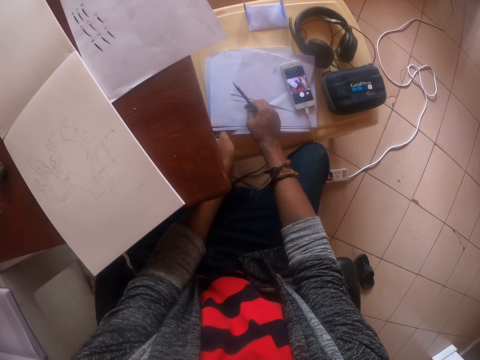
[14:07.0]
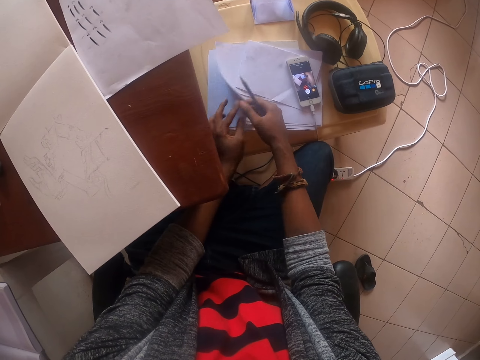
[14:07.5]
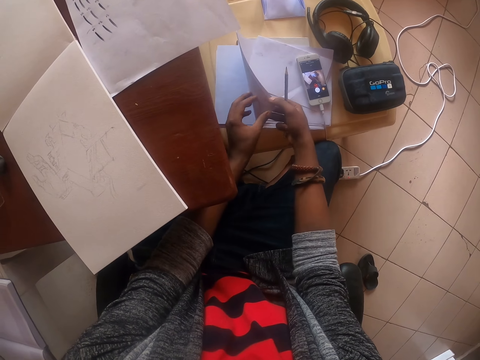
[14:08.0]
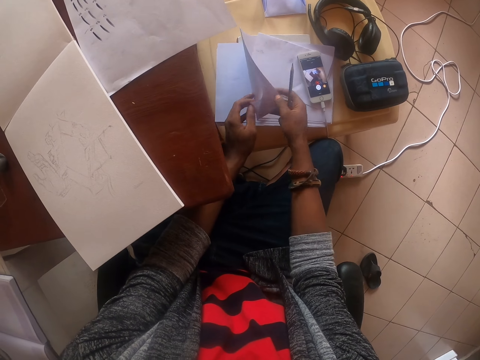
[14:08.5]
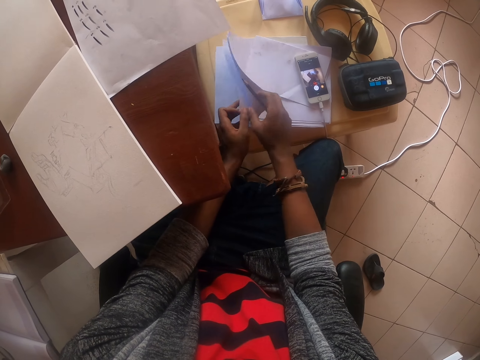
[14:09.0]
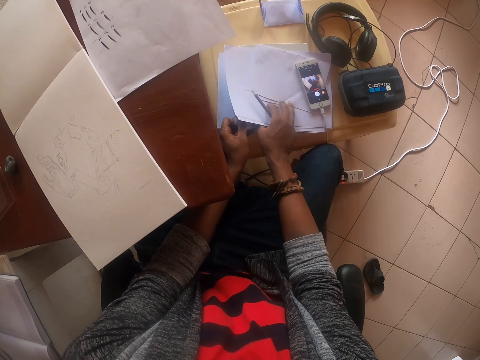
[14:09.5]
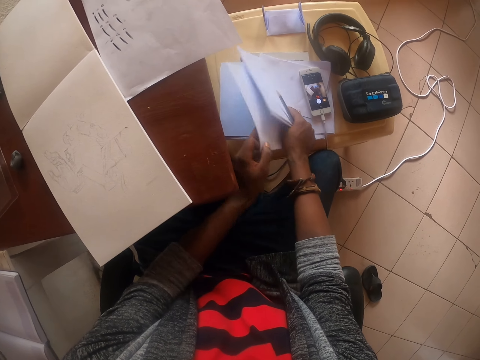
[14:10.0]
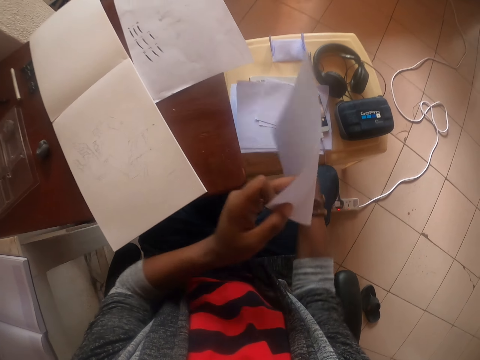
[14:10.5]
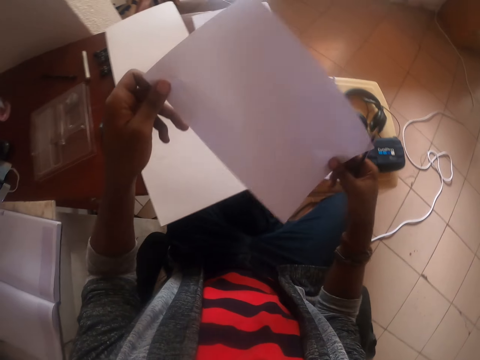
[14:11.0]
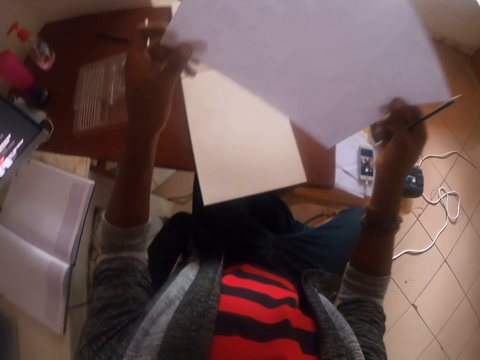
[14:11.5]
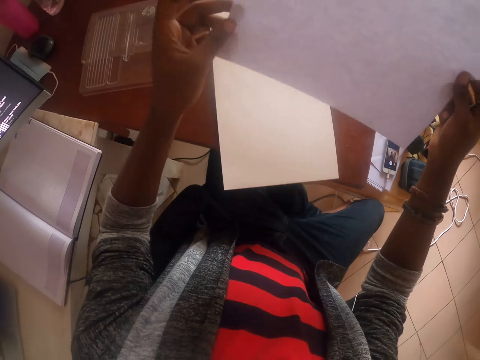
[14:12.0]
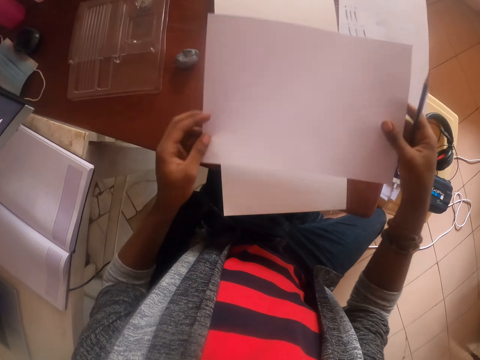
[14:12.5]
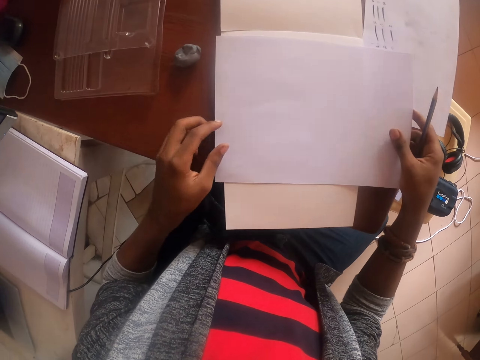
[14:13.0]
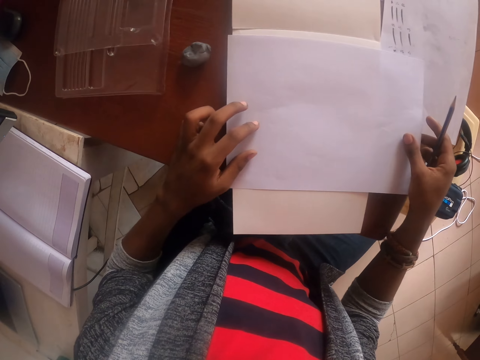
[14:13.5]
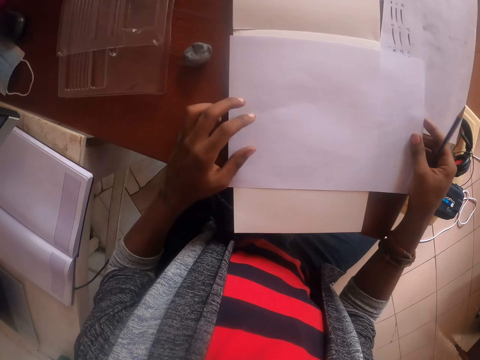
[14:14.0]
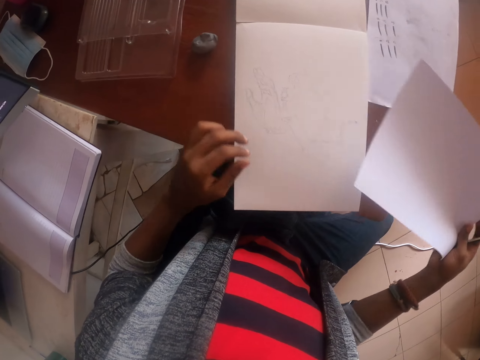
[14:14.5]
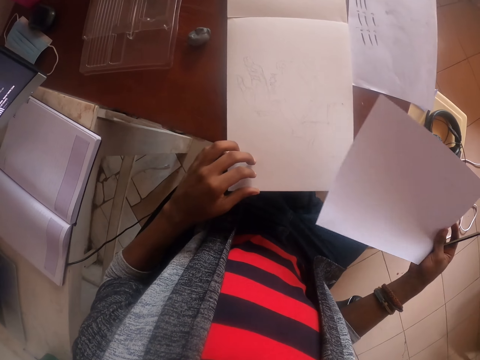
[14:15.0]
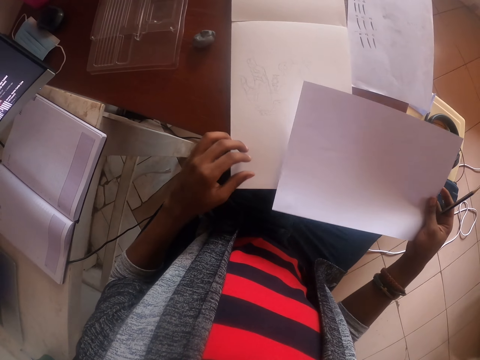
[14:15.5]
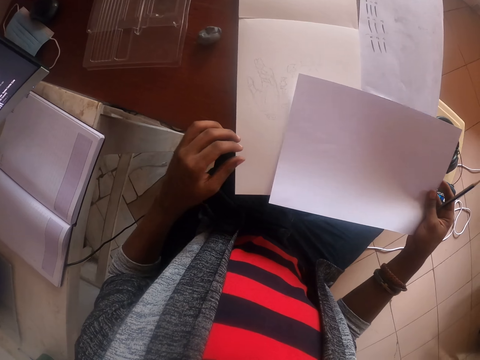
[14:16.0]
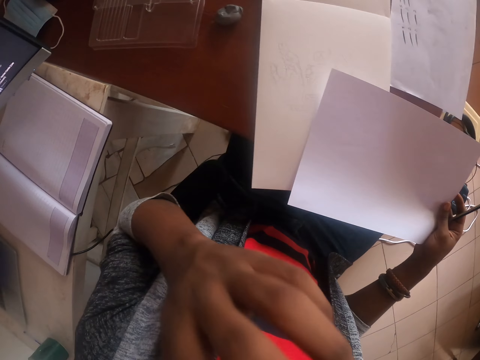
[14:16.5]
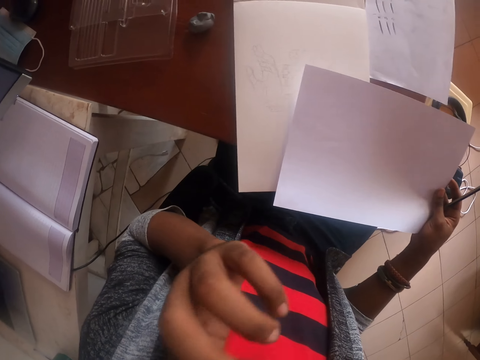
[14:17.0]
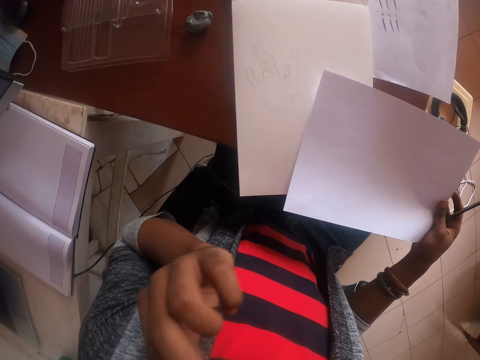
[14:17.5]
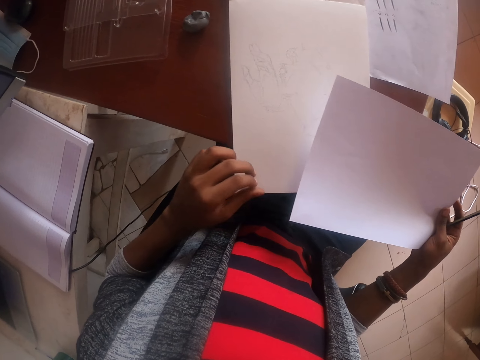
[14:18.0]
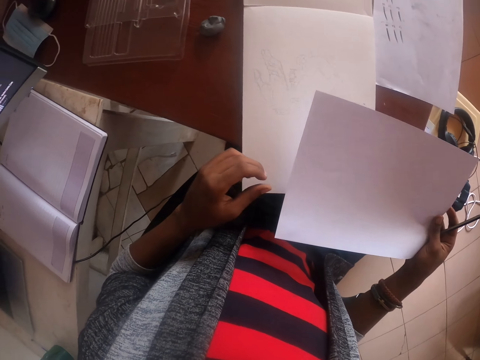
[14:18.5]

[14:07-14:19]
The camera wearer touches the papers with the right hand. They pick the paper. They touch the papers with both hands. They pull the paper and hold the paper with both hands. They put the paper on the drawing book. They pick up the paper and raise the paper. They touch their face.

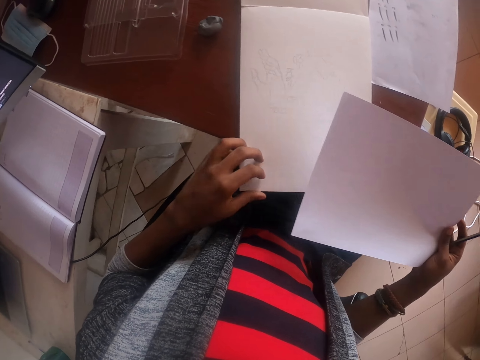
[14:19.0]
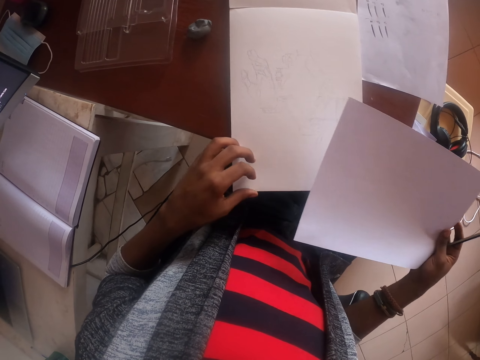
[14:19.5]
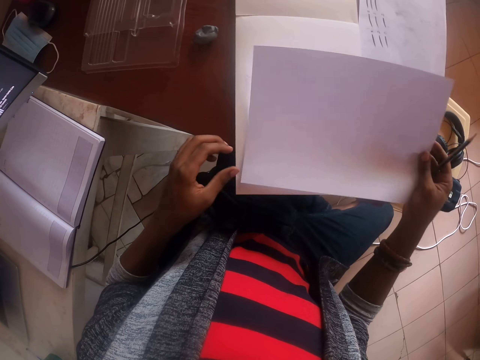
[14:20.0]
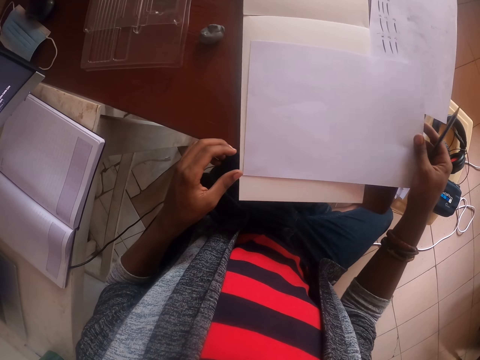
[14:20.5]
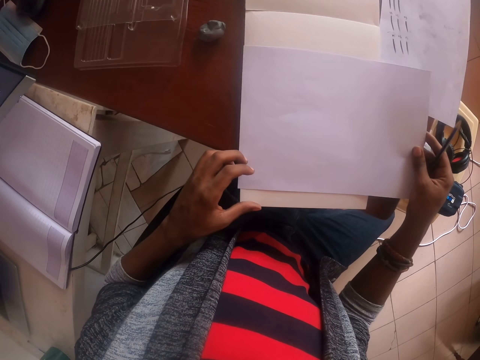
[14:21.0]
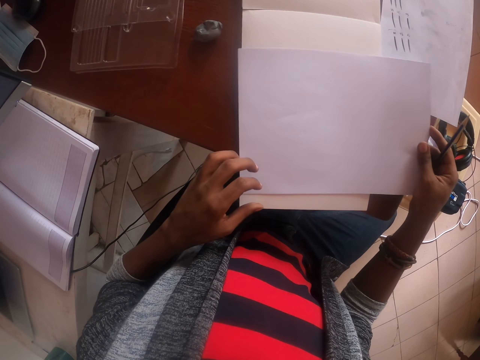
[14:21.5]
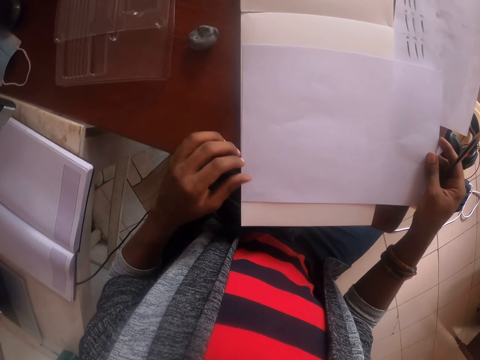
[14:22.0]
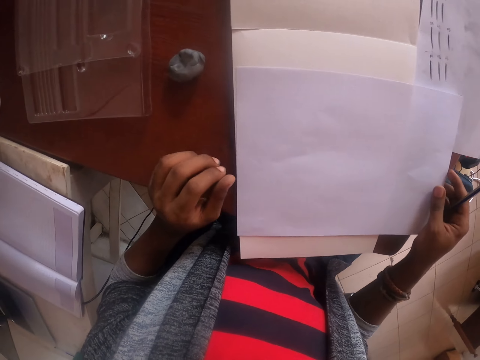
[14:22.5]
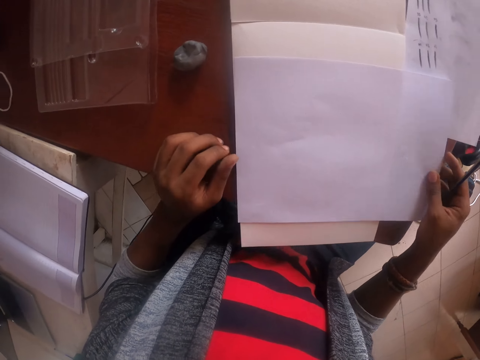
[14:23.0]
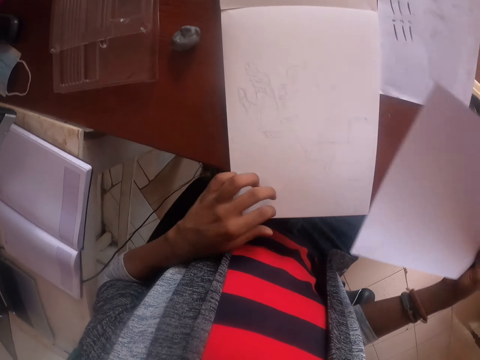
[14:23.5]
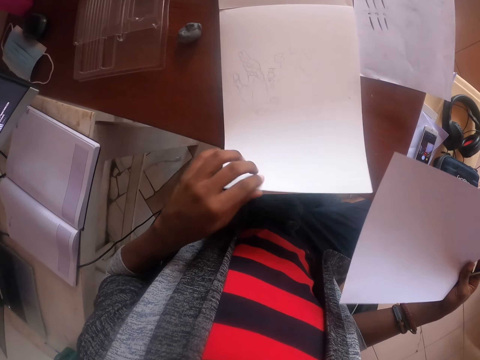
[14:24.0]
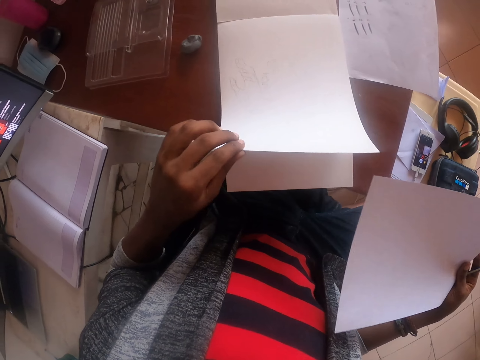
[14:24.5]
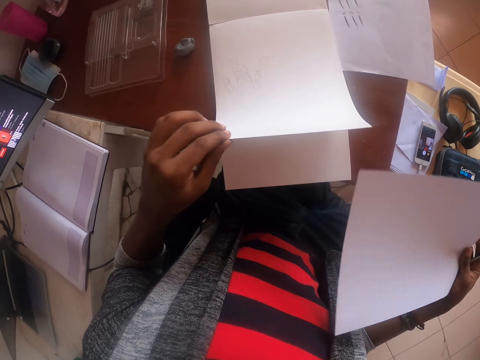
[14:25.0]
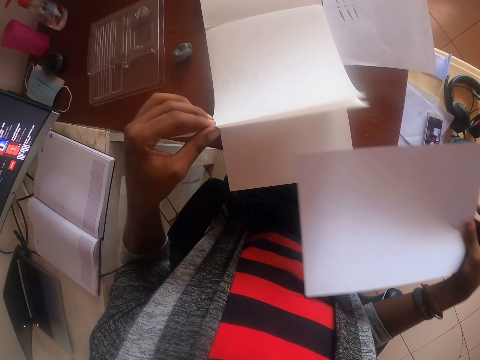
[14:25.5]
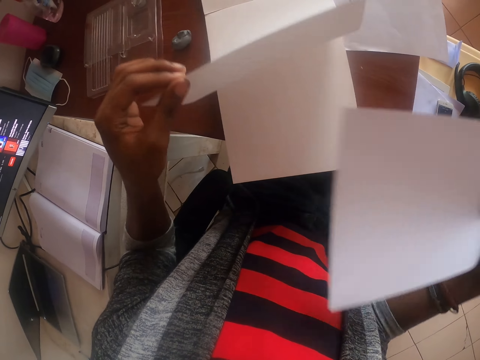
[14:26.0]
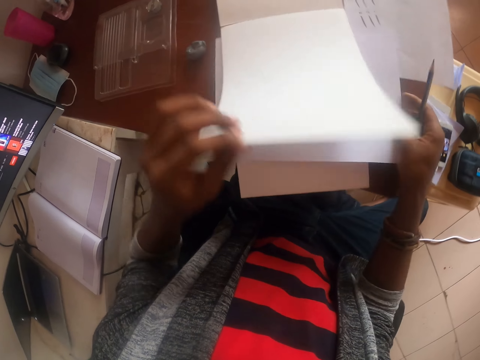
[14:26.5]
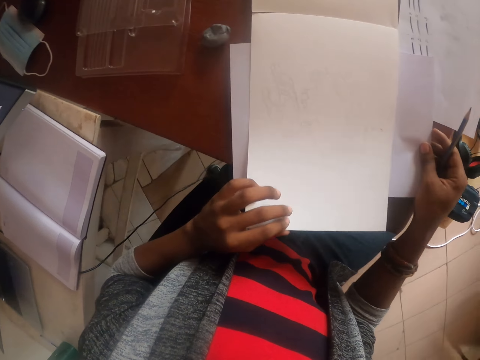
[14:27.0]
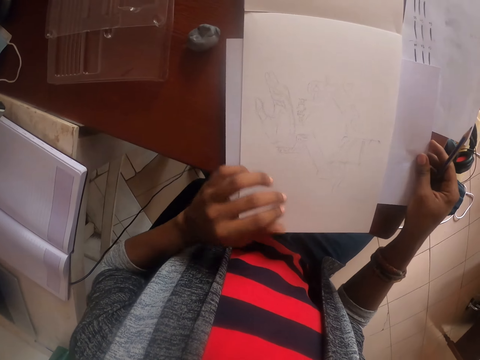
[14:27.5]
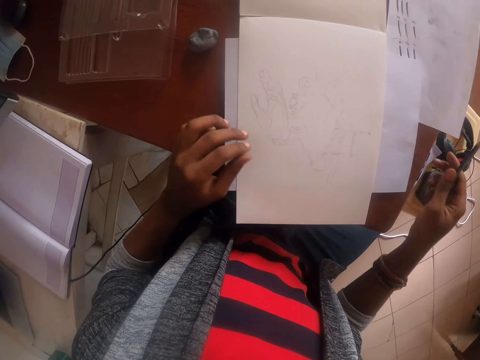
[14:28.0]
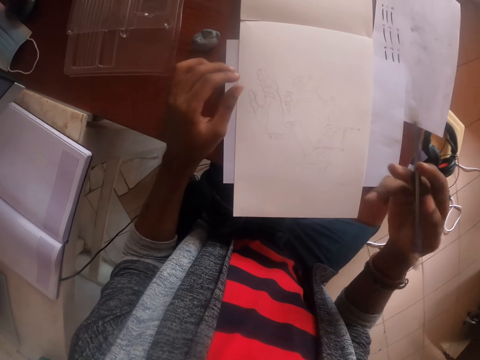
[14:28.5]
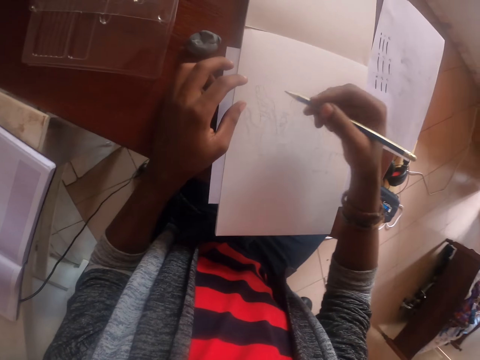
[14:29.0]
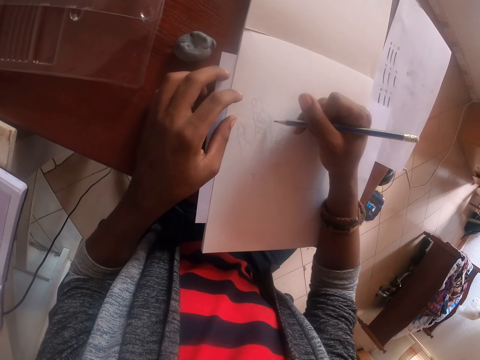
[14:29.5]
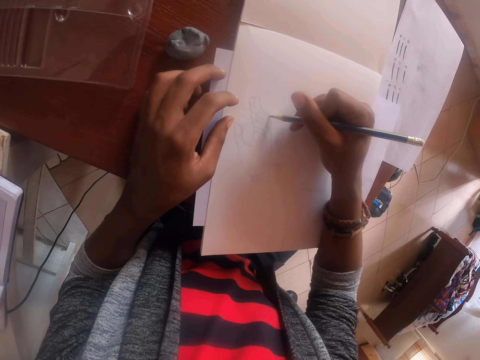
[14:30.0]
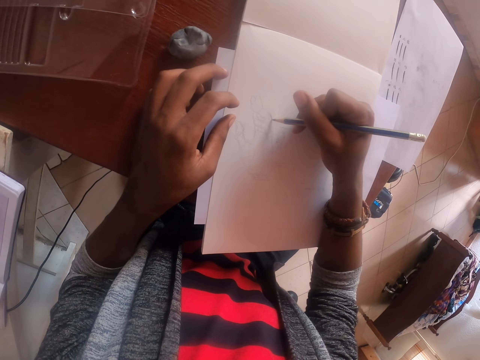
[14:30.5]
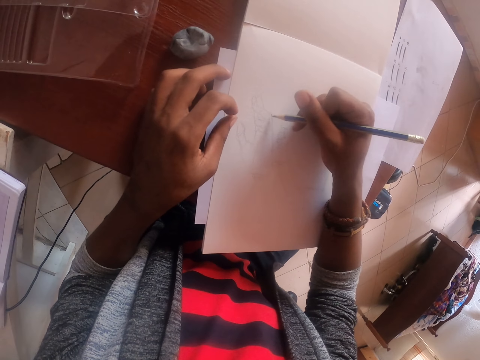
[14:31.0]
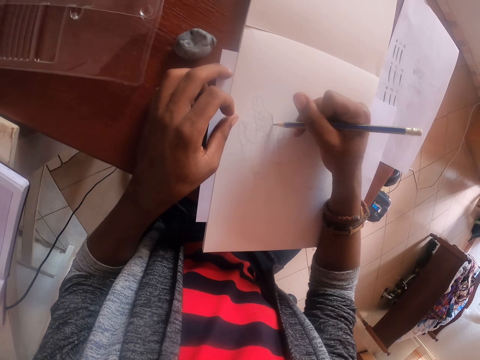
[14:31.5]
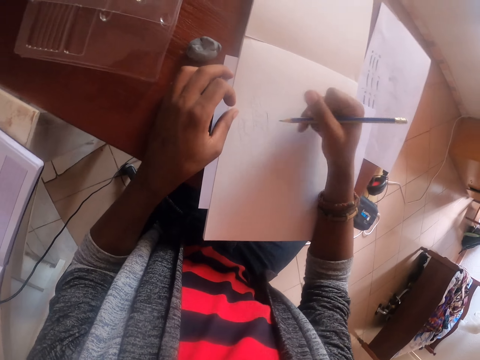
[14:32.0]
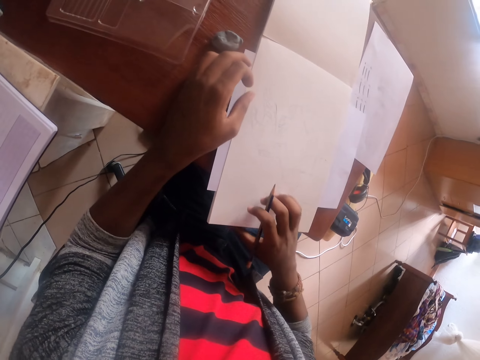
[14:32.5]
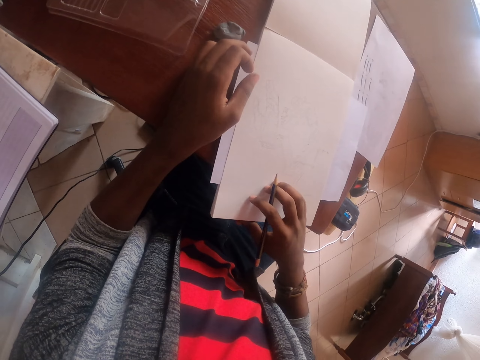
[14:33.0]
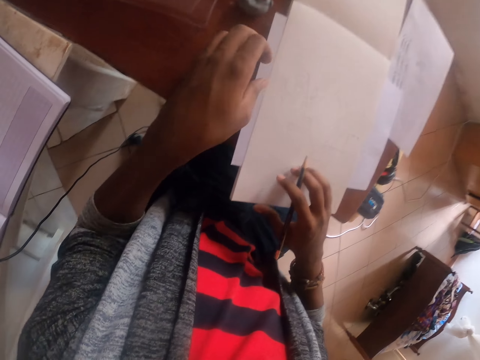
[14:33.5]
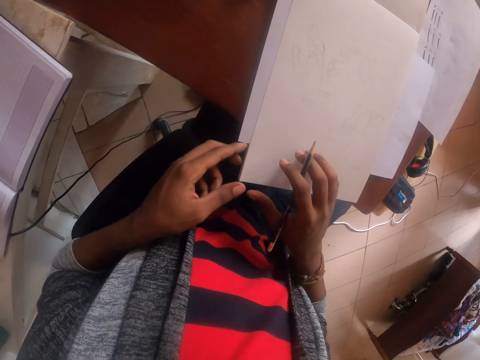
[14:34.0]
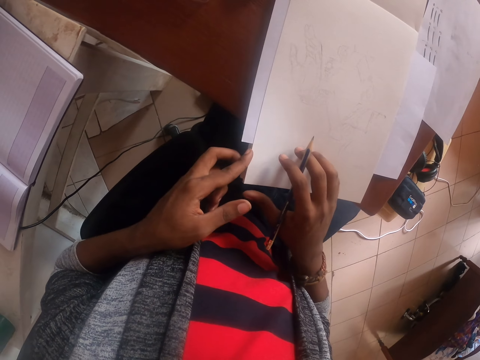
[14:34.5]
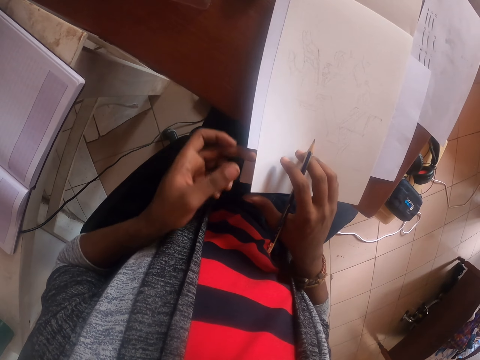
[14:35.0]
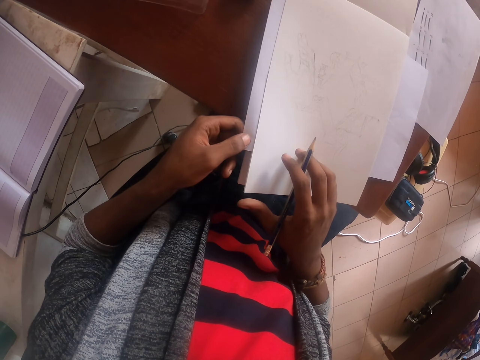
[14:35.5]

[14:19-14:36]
The camera wearer touches the paper. They put the paper on the drawing book. They put a hand on the table. They pick up the paper. They turn the book page. They raise the paper. They open the book. They put the paper under the book. They remove the left hand from the book page. They remove the right hand from the paper. They touch the book page. They draw using a pencil. They touch the book page. They touch the book page again.
